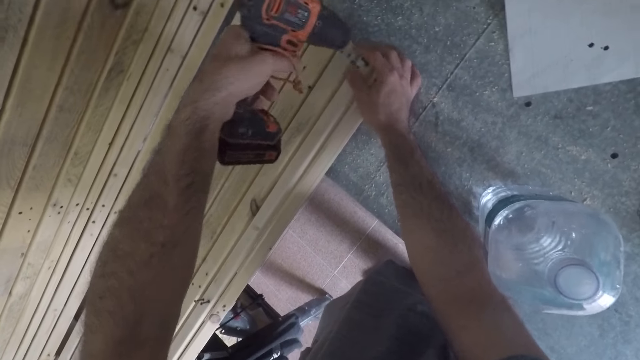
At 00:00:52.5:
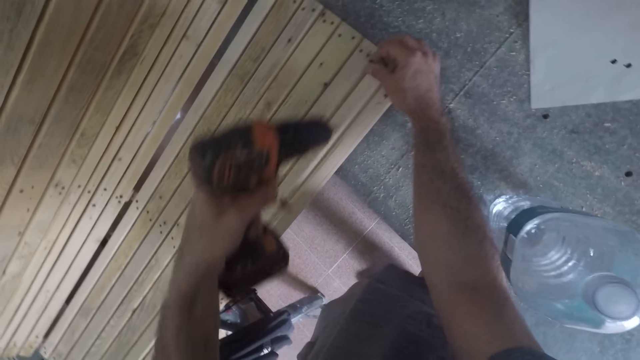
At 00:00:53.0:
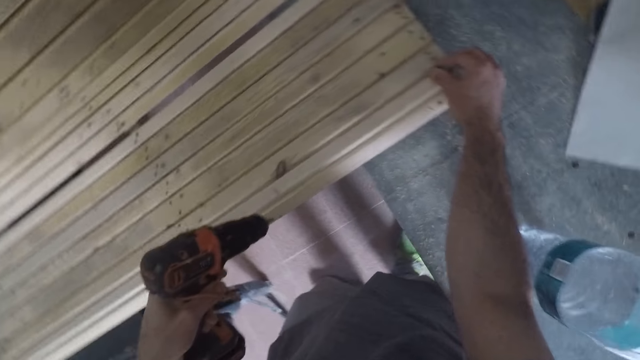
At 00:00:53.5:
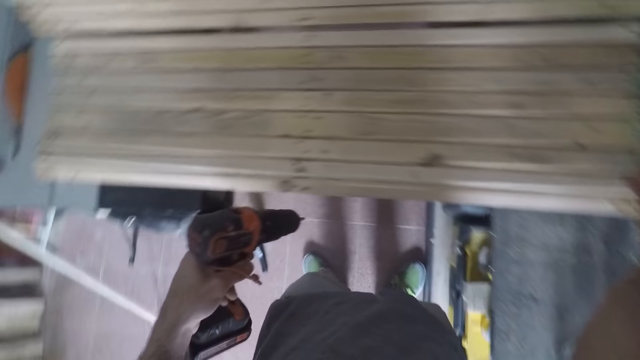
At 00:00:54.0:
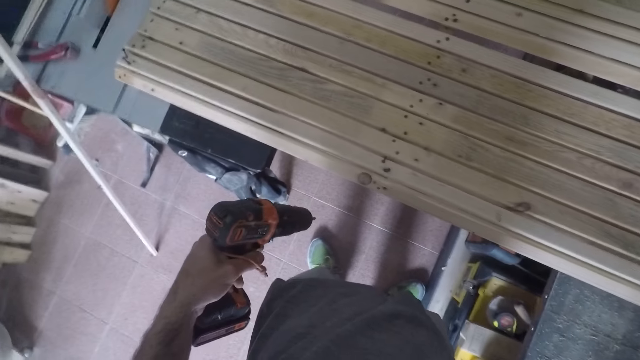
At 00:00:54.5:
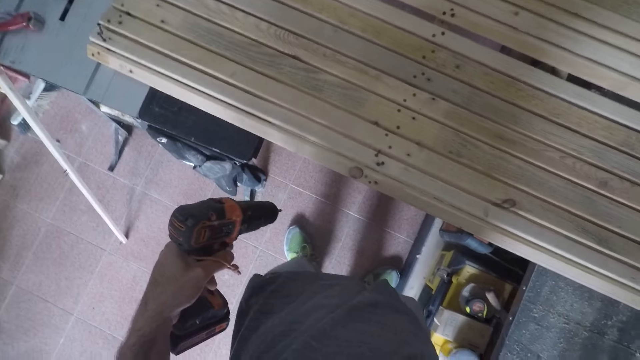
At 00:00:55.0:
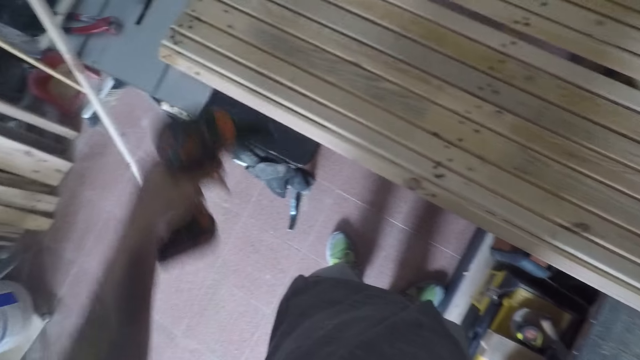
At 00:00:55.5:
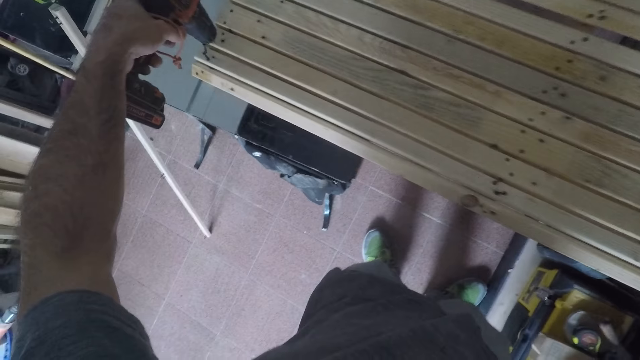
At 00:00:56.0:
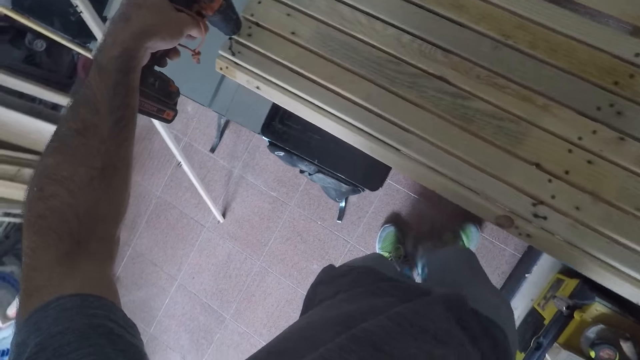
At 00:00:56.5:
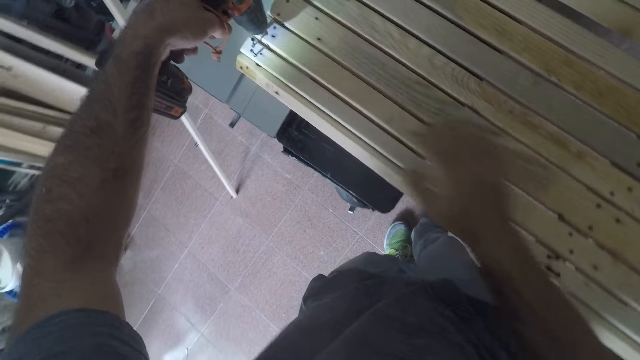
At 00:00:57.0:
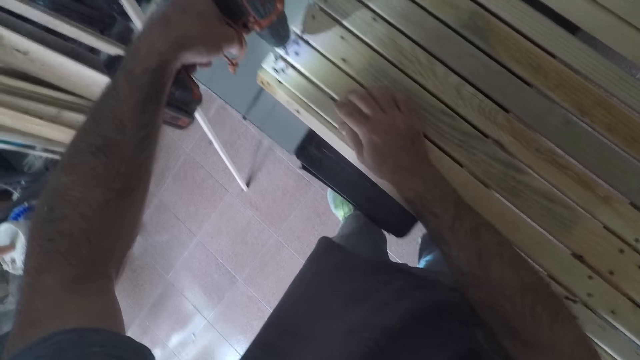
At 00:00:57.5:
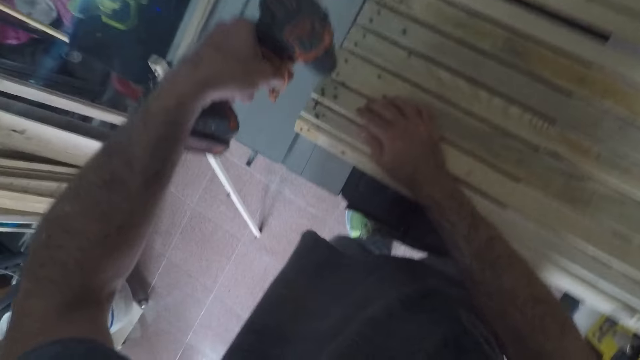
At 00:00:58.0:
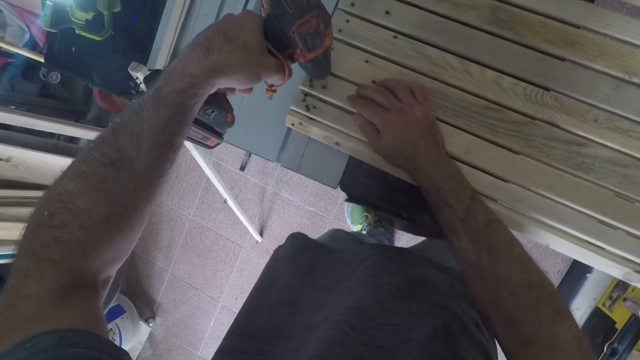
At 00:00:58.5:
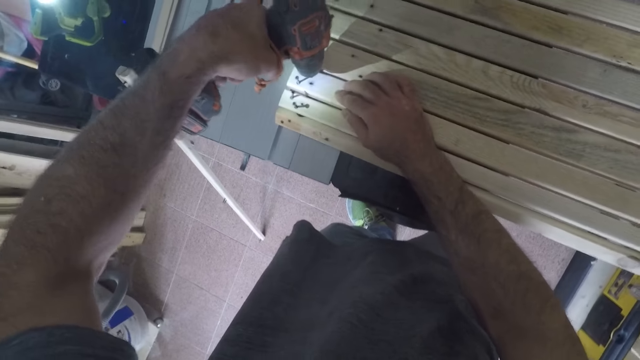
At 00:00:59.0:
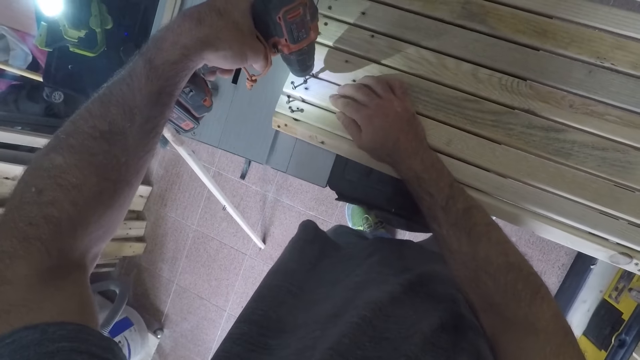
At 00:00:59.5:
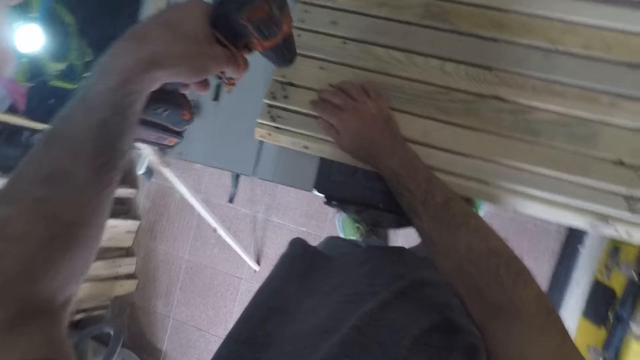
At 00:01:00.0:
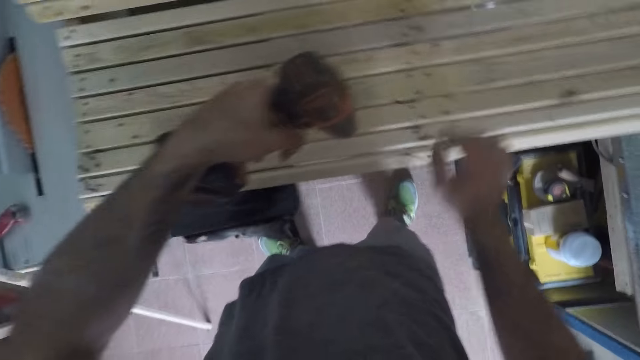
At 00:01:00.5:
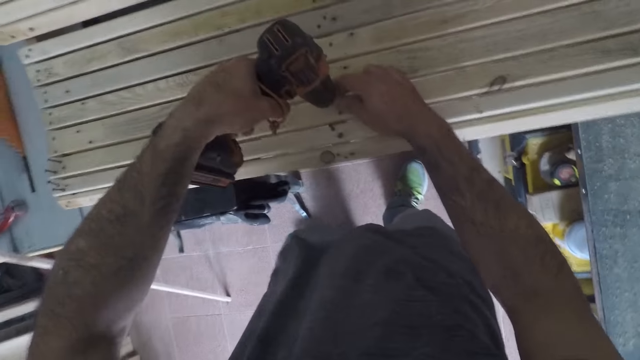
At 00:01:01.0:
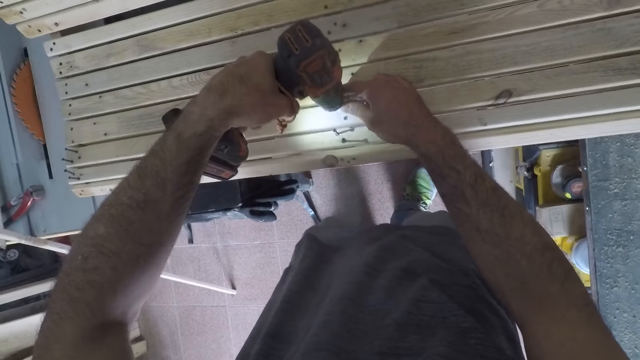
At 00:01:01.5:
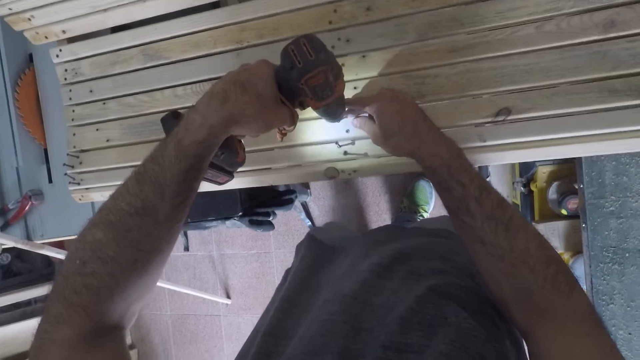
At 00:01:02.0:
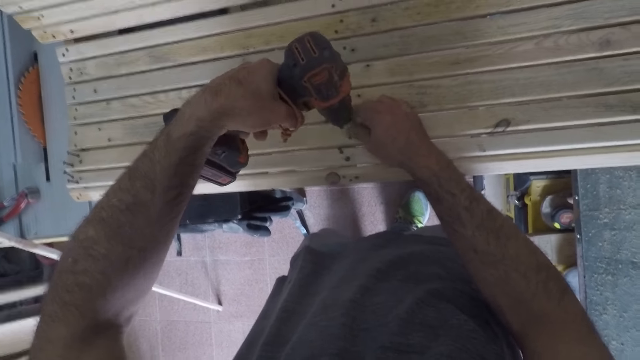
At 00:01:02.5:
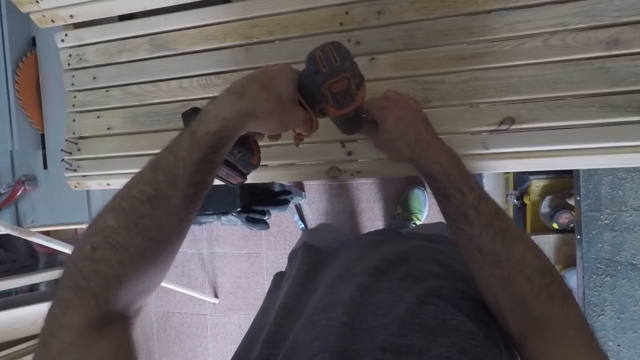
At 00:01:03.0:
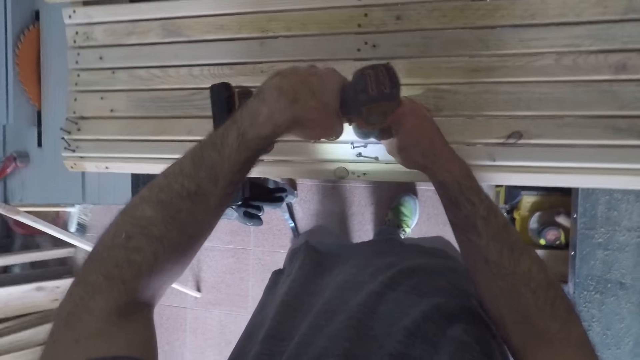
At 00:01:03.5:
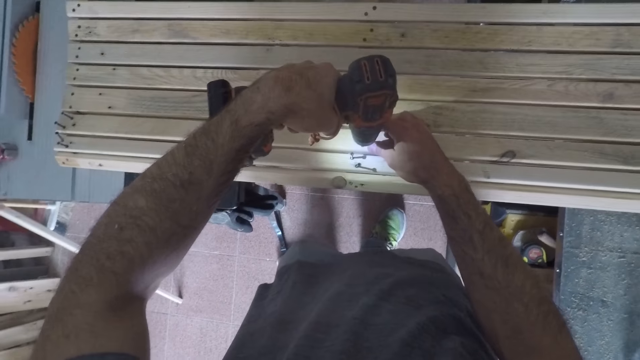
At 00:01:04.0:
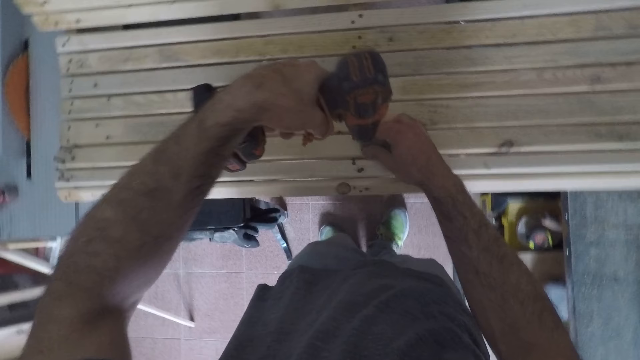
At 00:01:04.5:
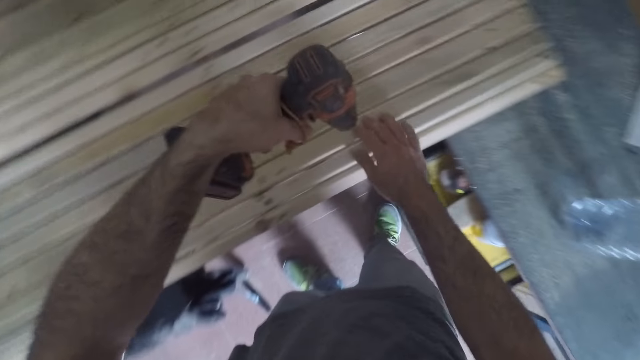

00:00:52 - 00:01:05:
The camera wearer loosens a screw using his own hand. He adjusts the nail with his hand. He loosens a screw in the furthest right. He detaches nails from wooden units in the framework. He rests his right hand on the structure. He drills out another screw in the middle. He drills out another screw.

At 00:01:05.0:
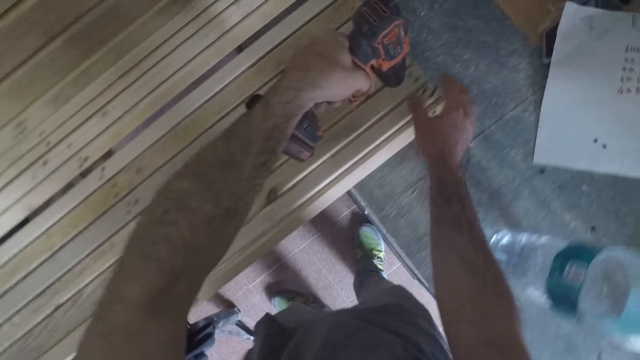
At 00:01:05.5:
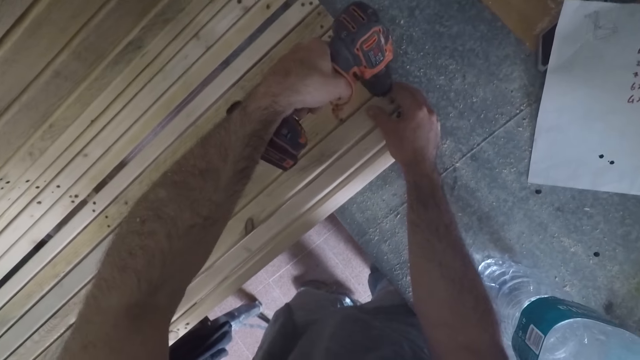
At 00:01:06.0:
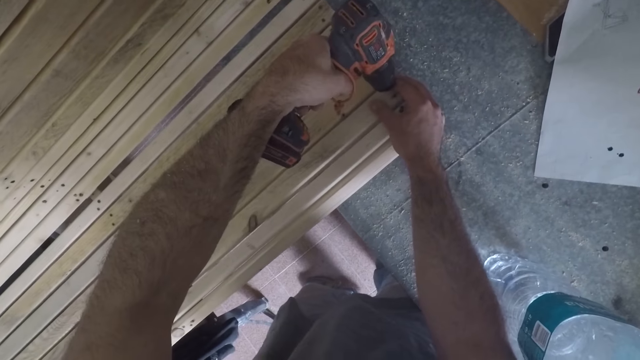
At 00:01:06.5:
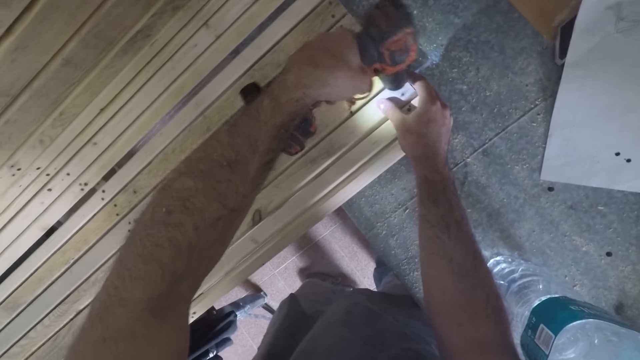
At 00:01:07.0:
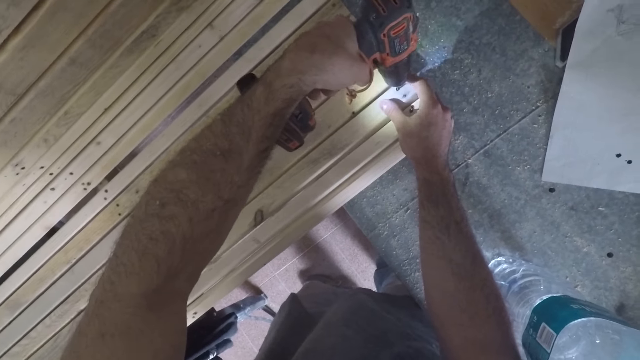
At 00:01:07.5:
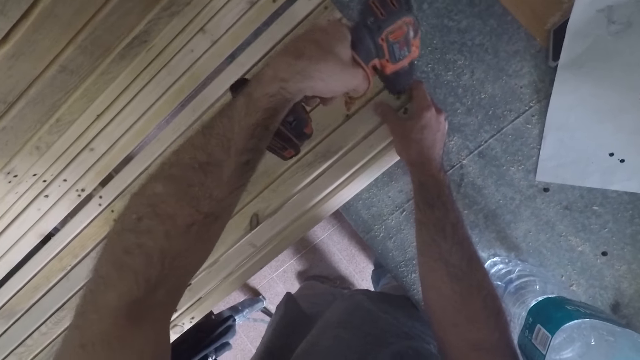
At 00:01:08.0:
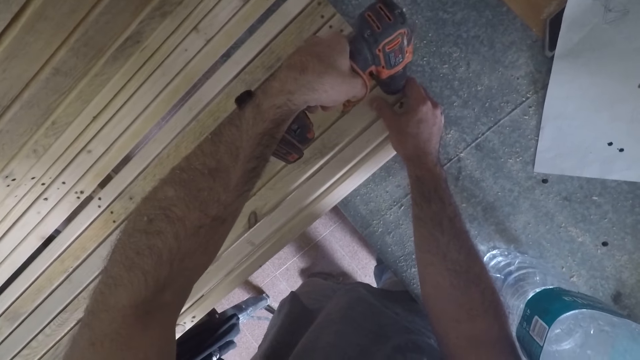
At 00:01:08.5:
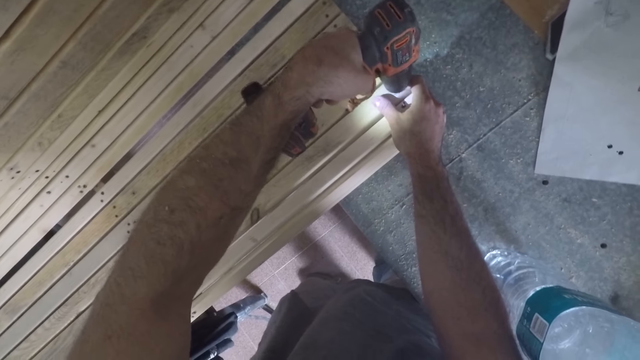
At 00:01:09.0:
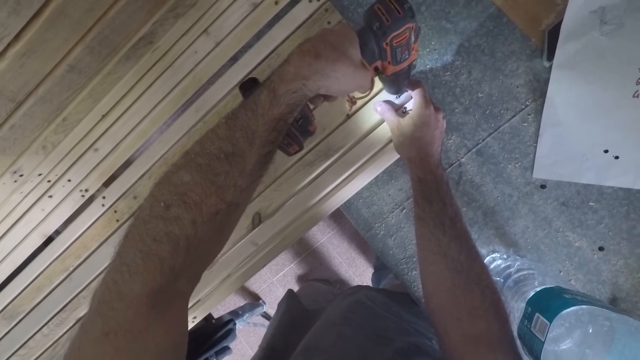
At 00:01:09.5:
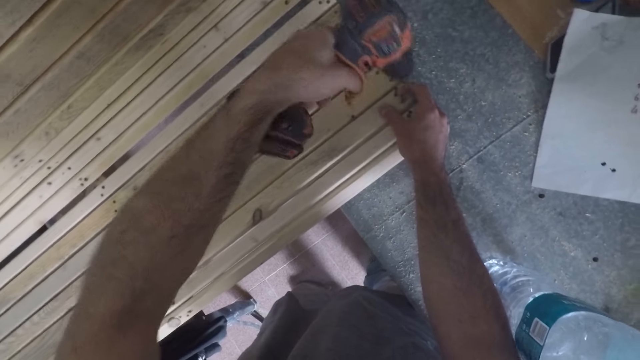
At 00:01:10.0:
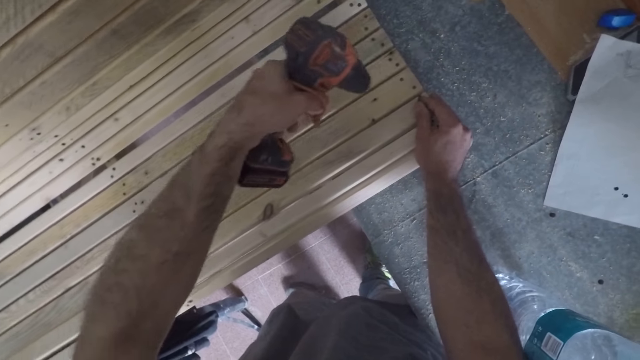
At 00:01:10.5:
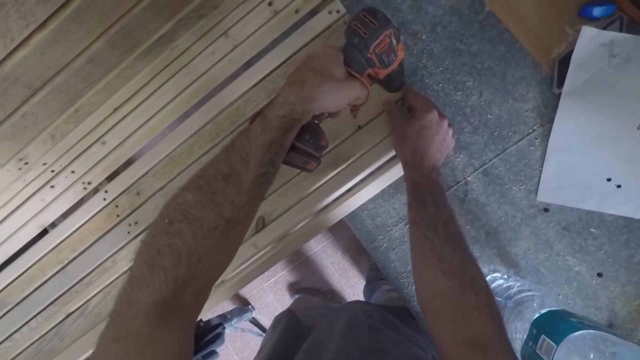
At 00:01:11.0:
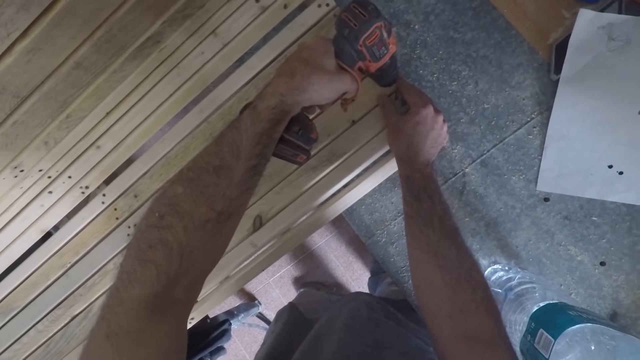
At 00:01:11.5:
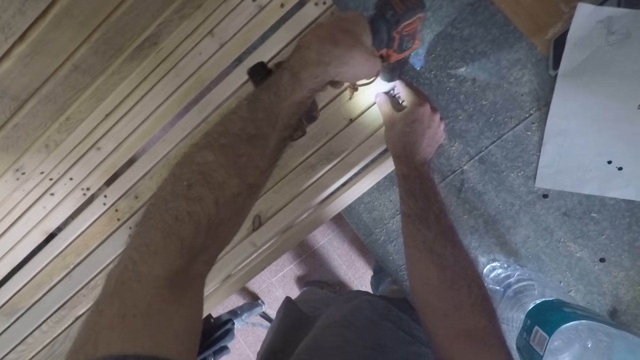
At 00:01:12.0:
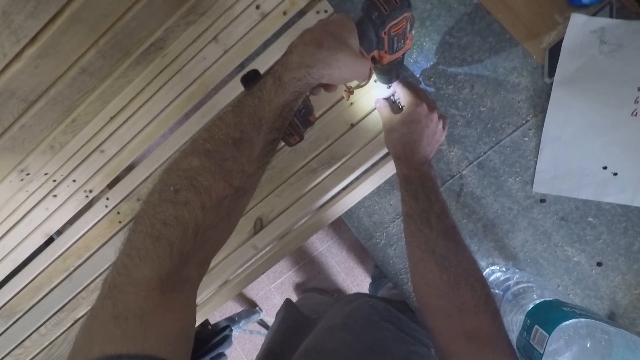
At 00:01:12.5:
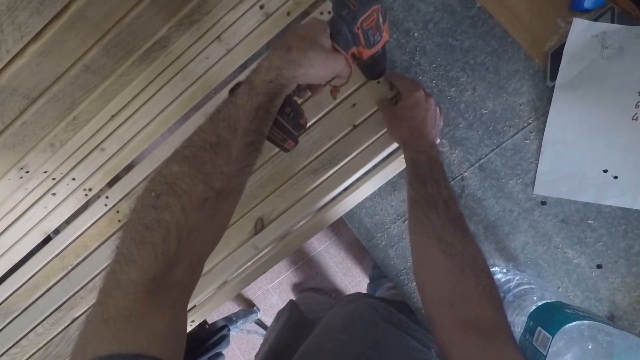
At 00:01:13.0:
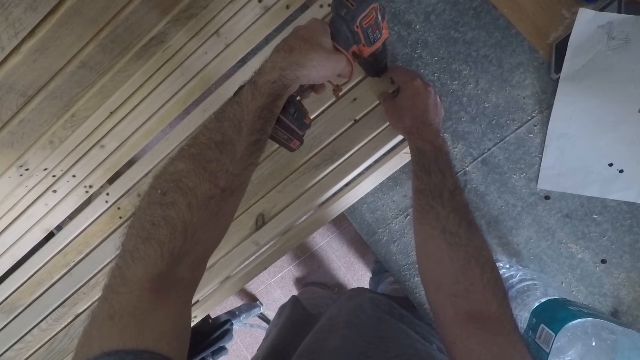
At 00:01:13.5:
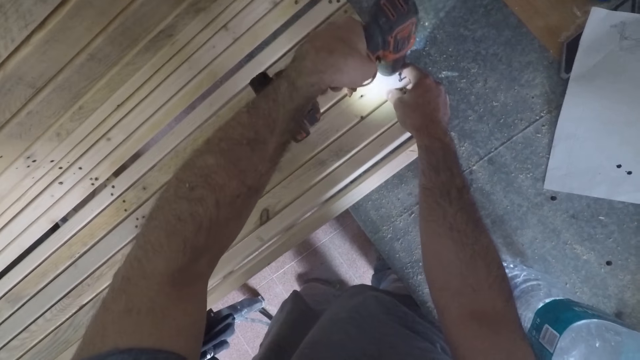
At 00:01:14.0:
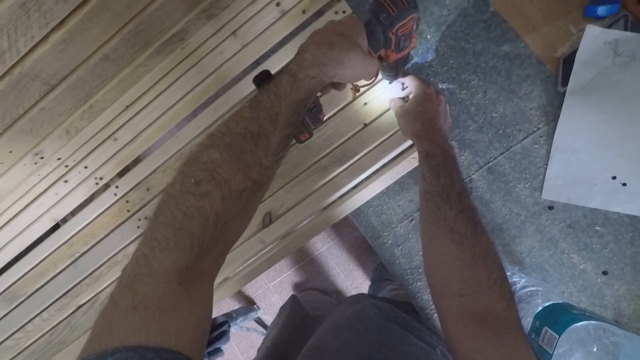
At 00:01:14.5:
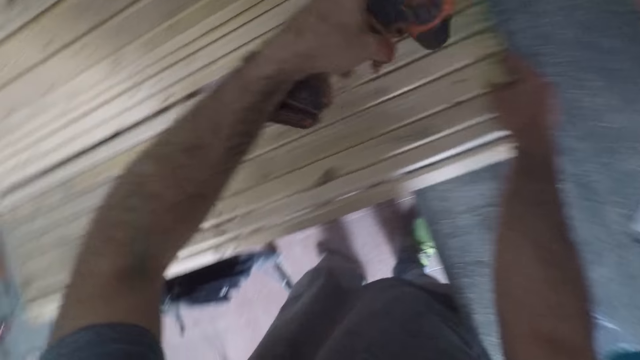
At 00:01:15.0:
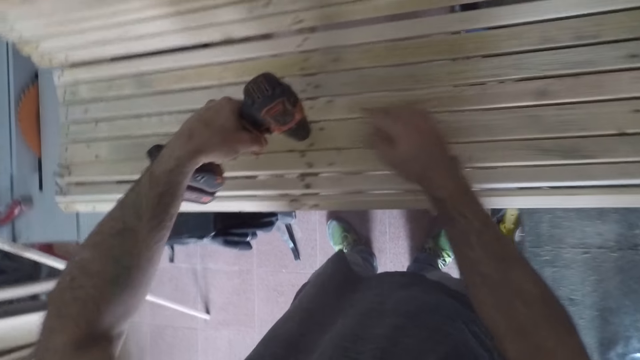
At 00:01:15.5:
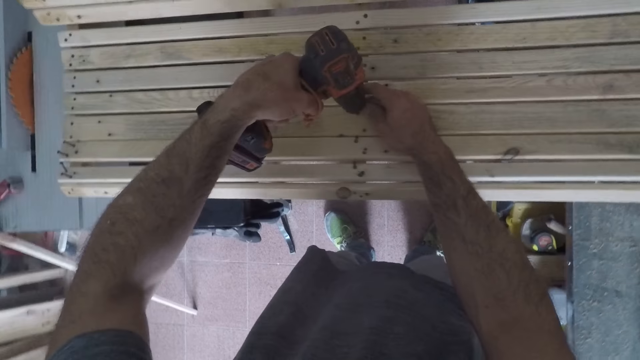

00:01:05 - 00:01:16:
The camera wearer loosens another screw in the furthest right. He drills another screw near the previous one. He holds the screw with his own hand. He adjusts the nail with his hand. He loosens more screws in the right. He detaches nails from wooden units in the framework. He moves to the middle.
